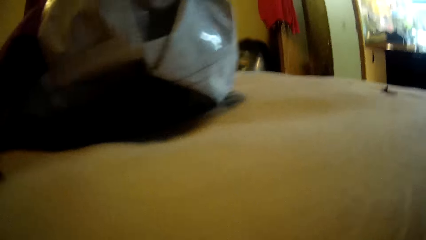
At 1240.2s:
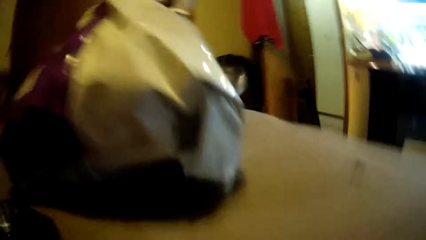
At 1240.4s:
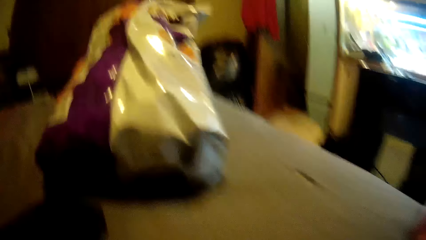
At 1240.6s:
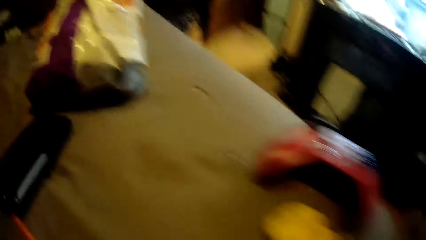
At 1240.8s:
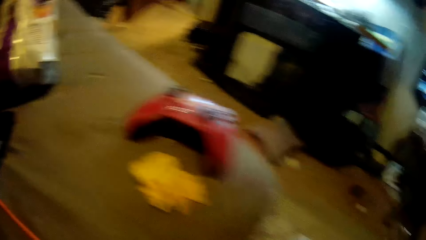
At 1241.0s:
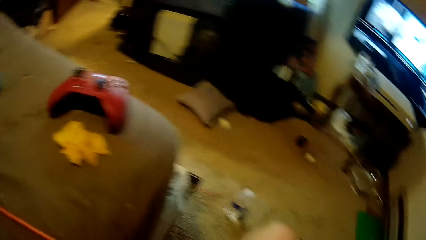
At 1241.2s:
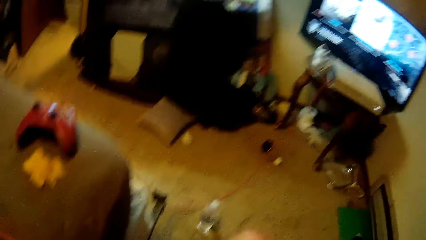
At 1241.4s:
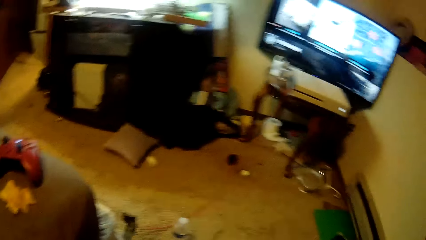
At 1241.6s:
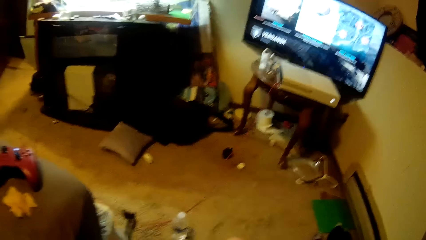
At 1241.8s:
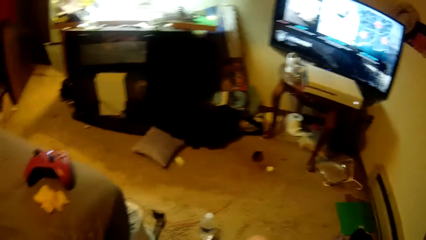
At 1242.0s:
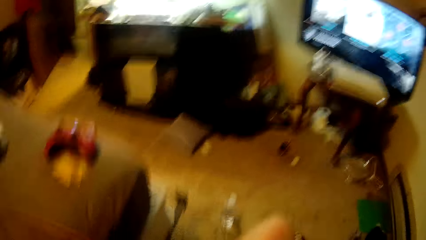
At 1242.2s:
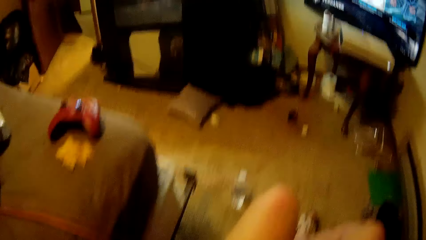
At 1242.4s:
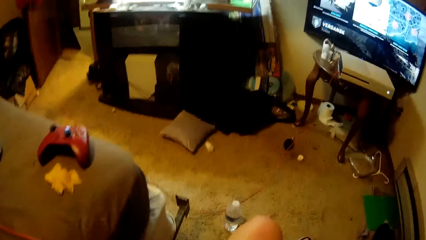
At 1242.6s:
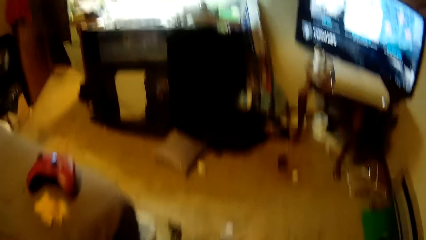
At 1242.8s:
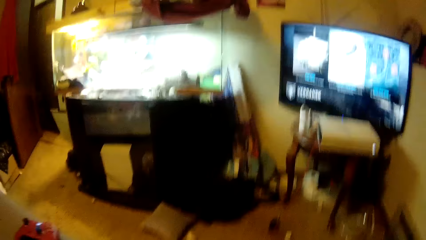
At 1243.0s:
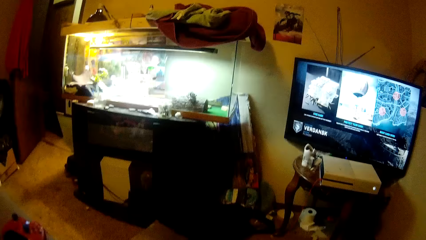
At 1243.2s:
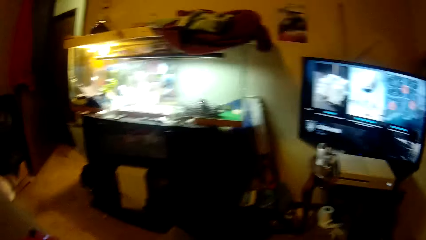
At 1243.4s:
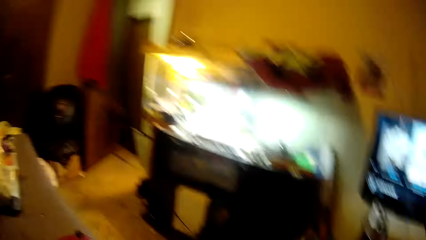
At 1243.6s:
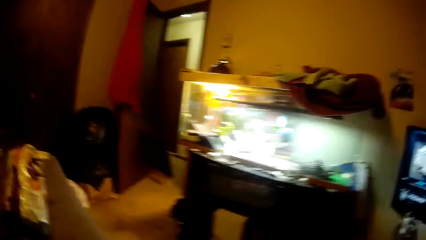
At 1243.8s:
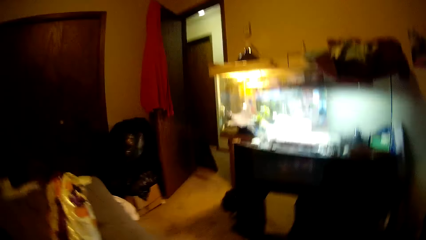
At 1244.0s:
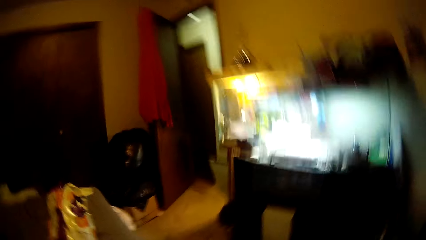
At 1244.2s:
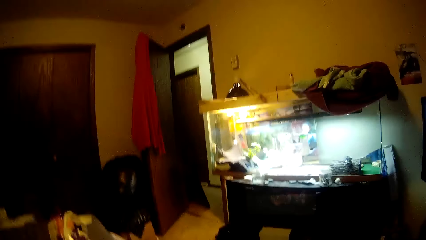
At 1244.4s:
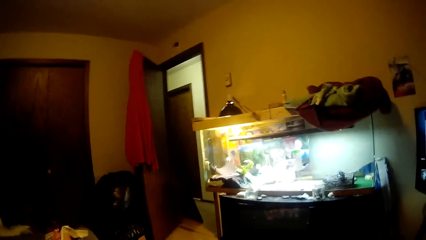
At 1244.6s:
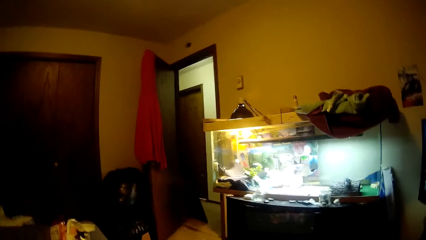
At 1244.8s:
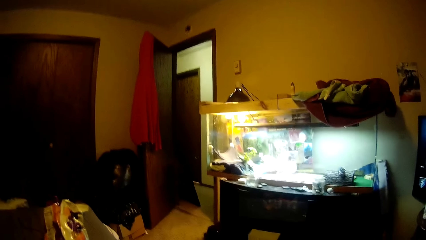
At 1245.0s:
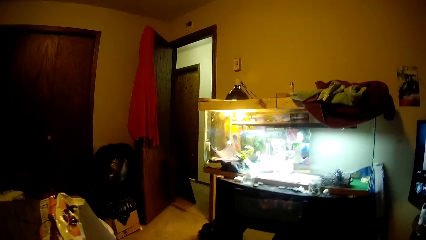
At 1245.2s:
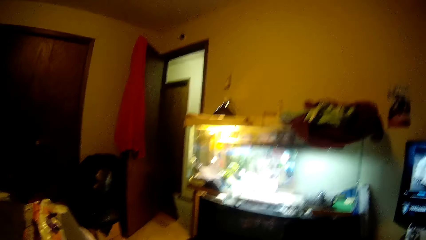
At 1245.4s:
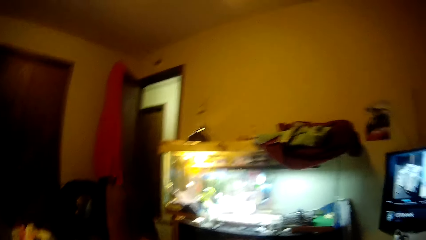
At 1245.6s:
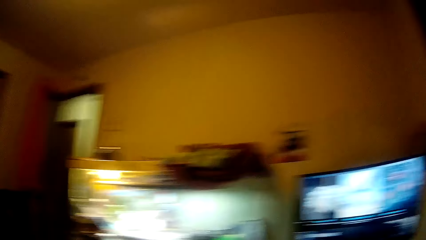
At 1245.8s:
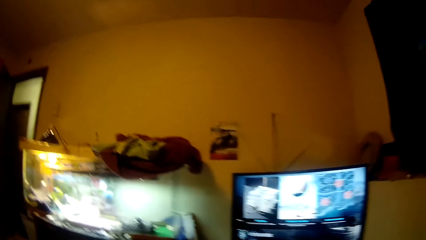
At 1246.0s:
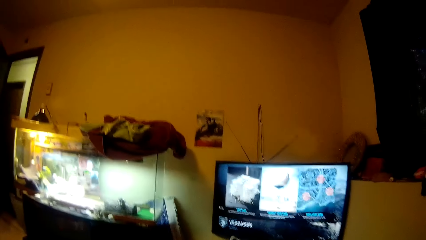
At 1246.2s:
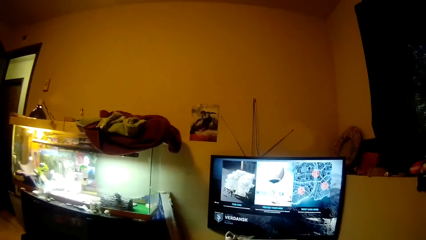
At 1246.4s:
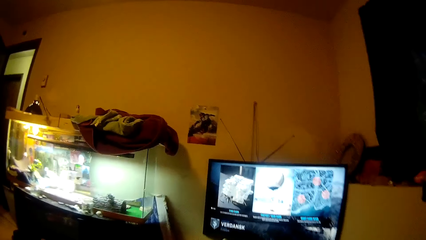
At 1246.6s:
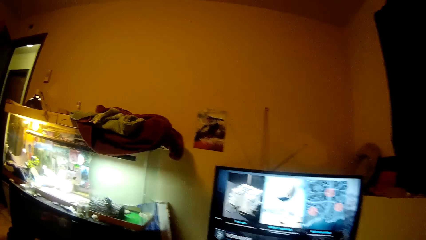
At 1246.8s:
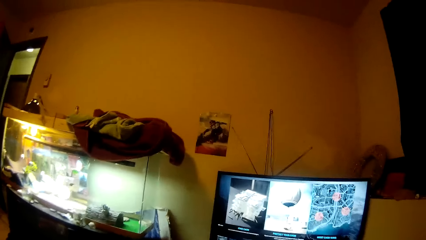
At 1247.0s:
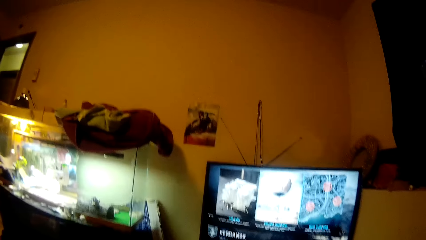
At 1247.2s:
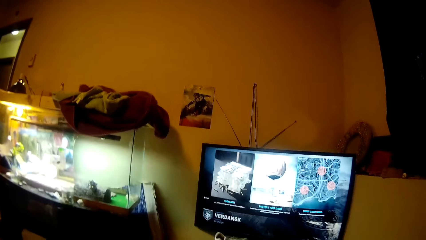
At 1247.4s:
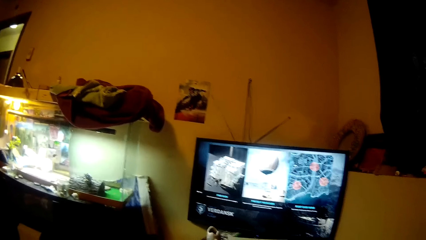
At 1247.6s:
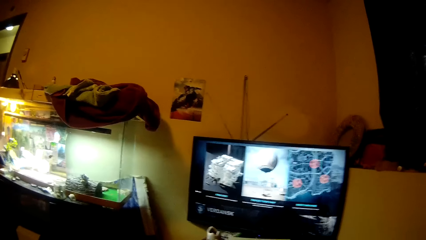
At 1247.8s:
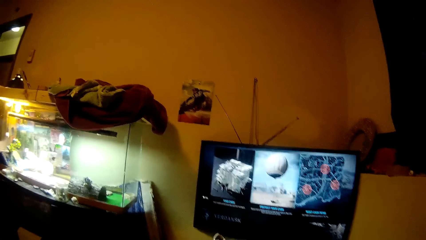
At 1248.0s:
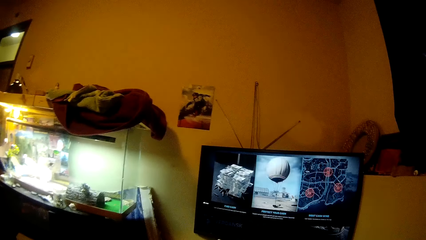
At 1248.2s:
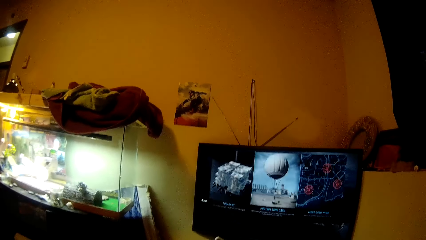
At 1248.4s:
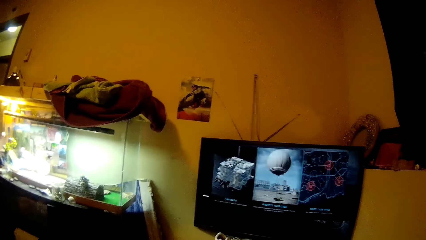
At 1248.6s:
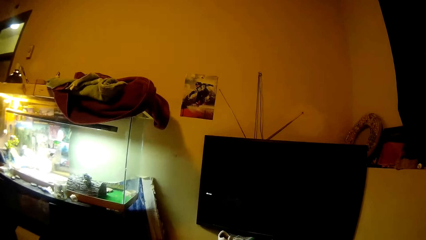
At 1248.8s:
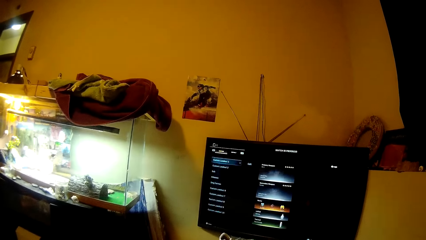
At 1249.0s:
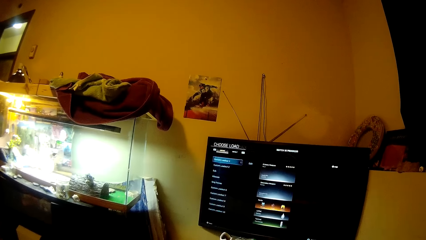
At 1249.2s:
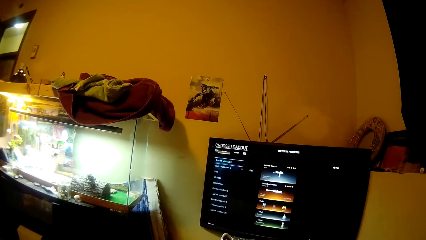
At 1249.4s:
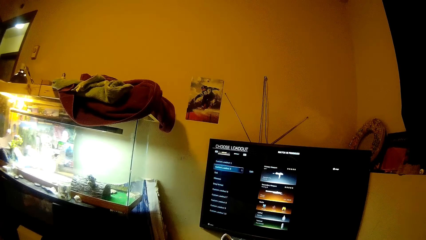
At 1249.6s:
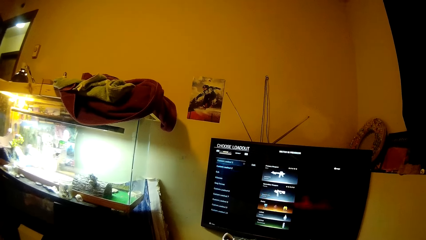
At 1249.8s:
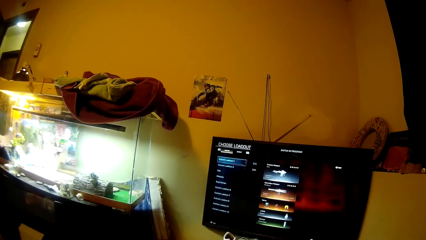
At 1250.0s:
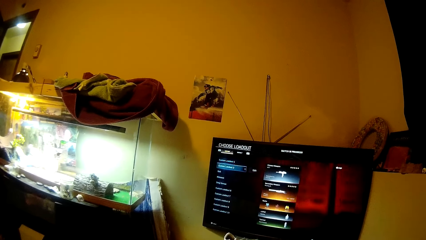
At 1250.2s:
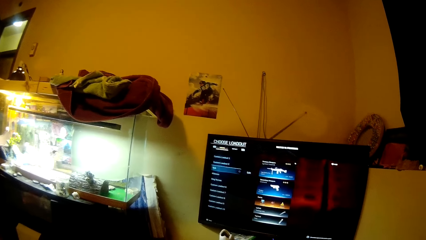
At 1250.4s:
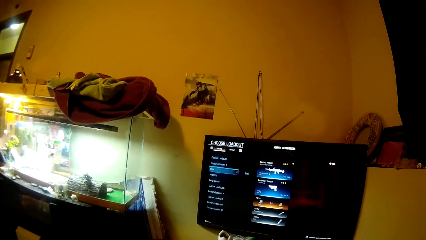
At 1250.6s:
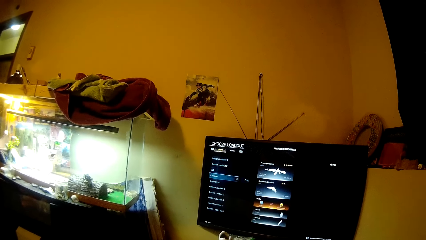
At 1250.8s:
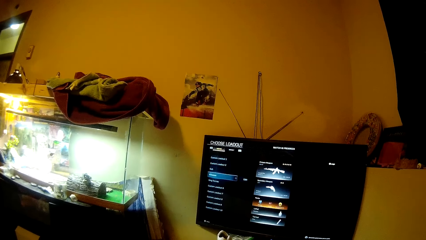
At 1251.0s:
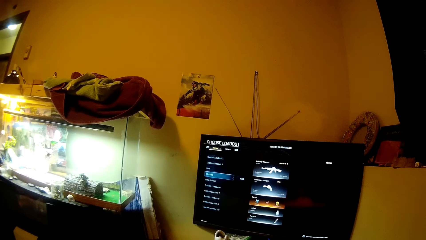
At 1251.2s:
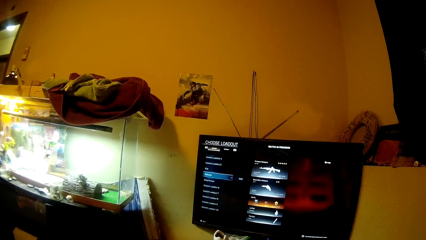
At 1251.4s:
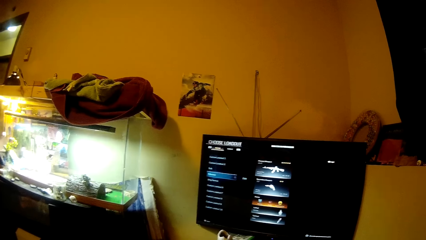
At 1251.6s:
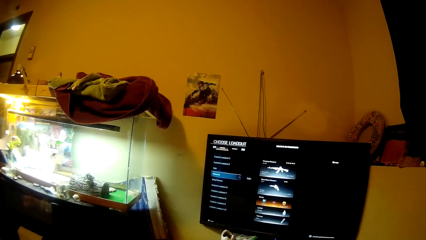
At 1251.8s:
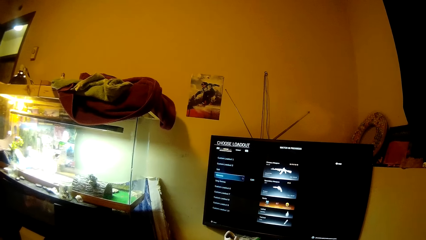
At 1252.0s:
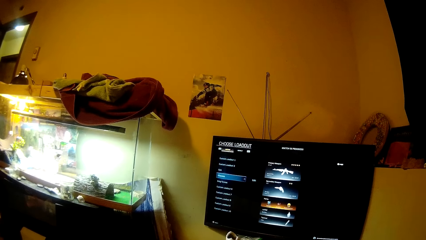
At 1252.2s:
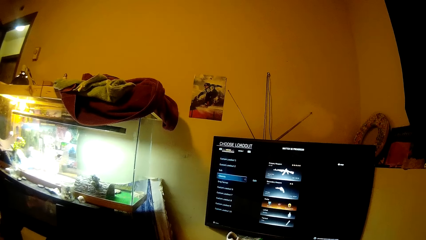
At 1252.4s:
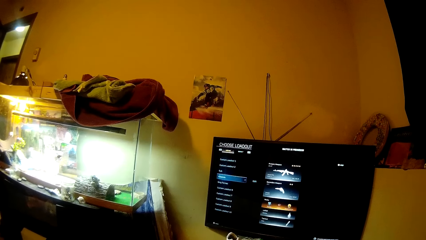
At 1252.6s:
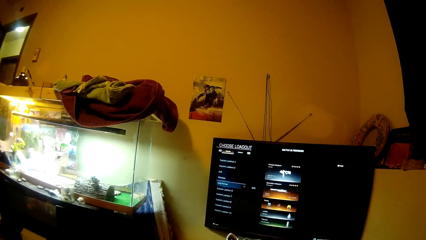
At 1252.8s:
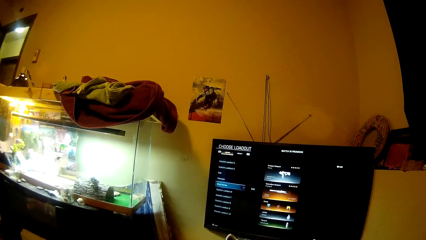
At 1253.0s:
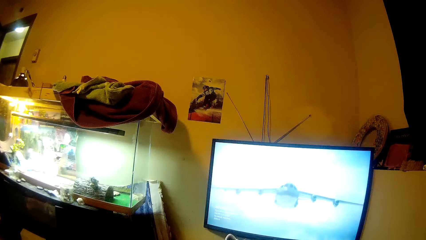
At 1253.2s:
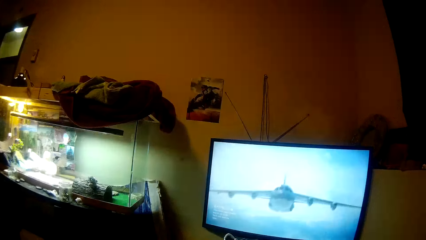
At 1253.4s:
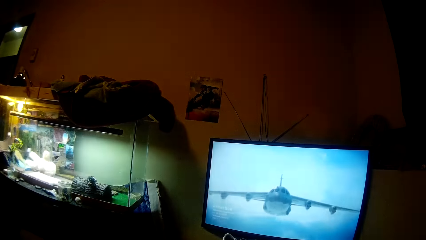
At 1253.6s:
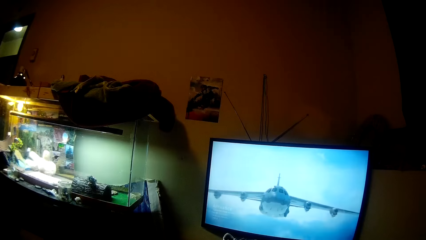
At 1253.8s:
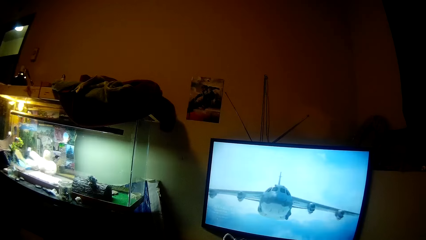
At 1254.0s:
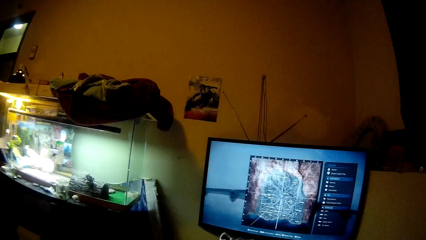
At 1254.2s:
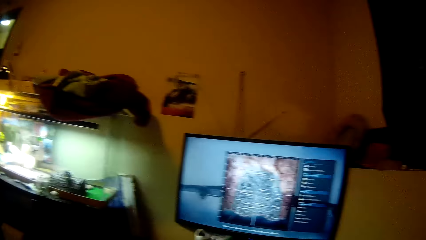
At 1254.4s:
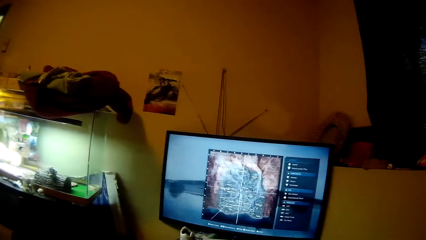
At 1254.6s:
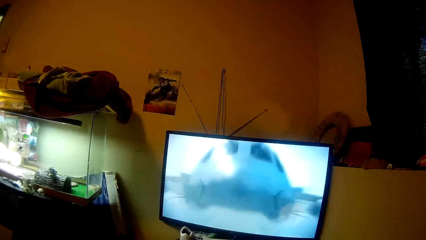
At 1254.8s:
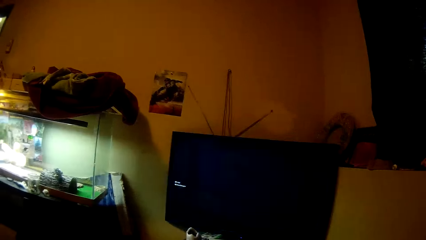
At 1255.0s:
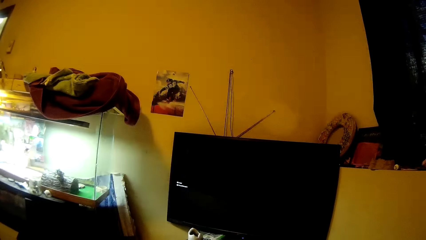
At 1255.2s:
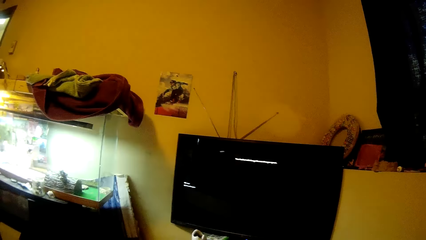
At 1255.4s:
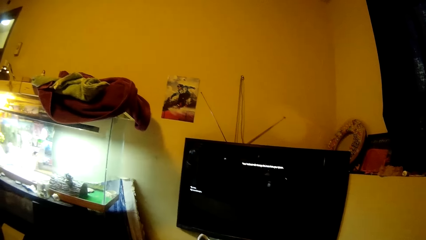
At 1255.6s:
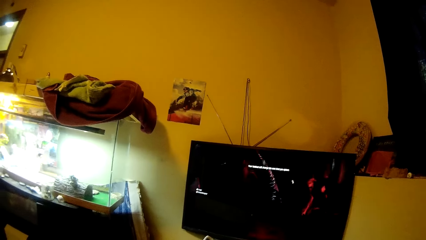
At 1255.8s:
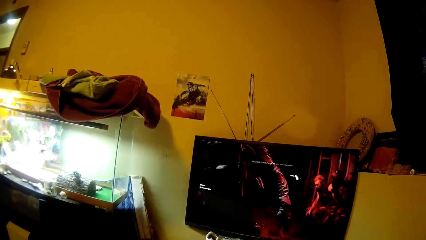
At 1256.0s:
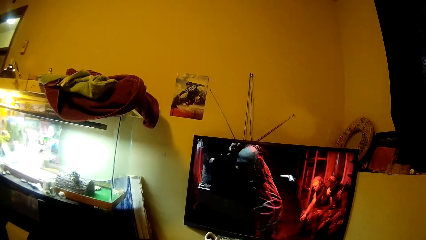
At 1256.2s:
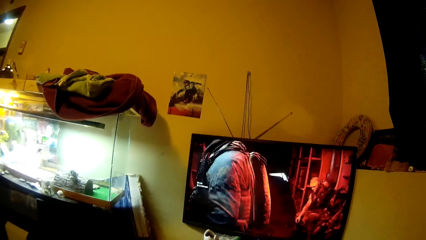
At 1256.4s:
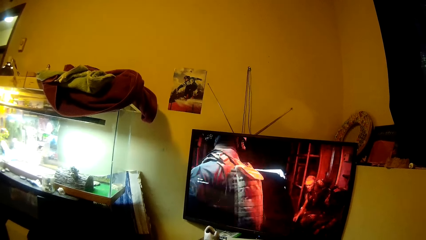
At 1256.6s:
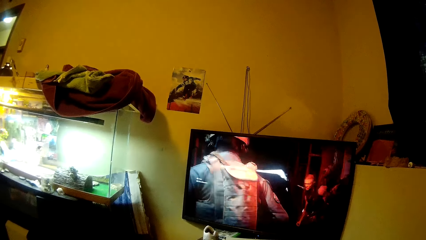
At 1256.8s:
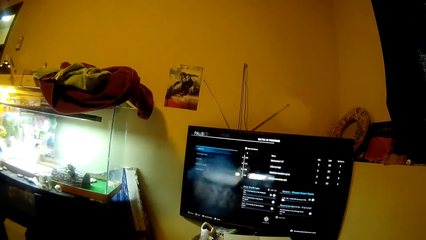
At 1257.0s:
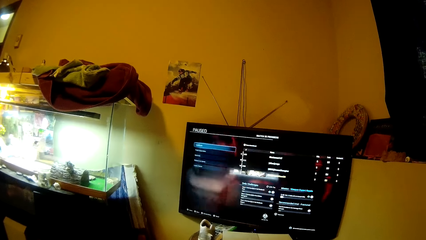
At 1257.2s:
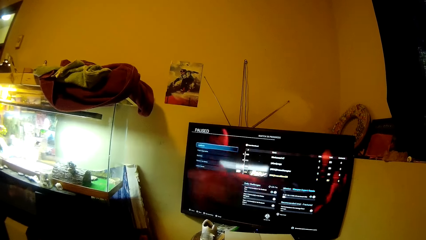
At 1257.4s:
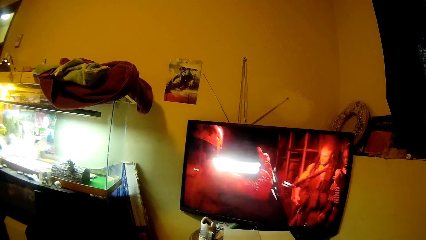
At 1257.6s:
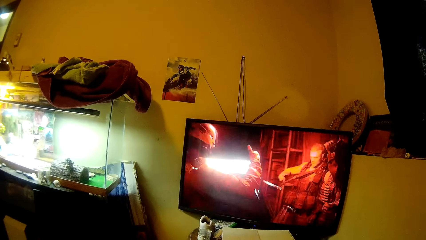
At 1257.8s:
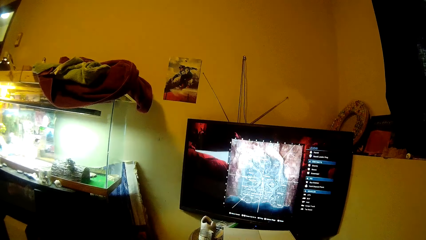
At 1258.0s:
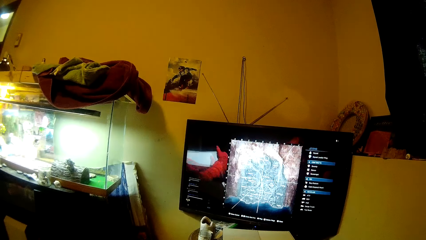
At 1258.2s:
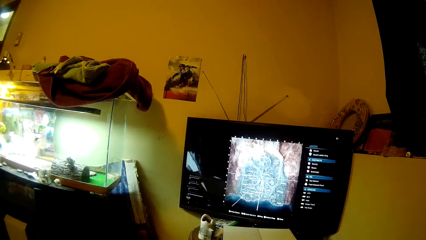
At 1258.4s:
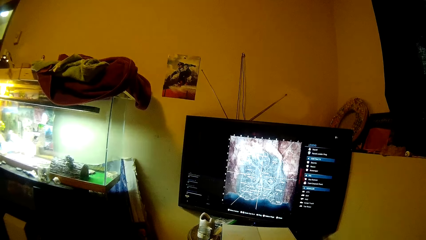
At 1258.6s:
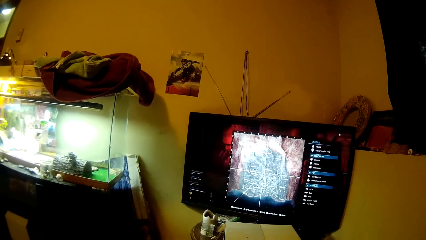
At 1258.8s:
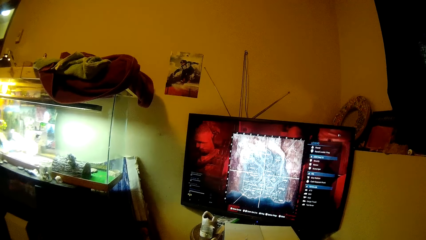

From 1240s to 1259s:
The camera wearer wears the camera on the bed on her head with her hands. She plays a video game in the room with the controller in her hands. She watches a movie on the computer.
